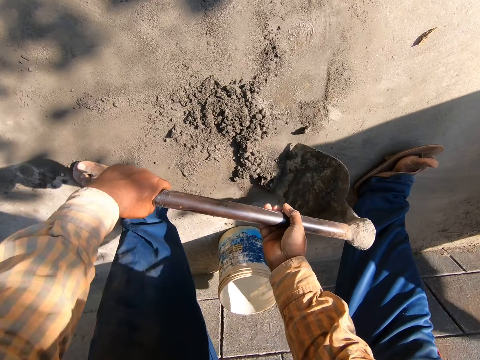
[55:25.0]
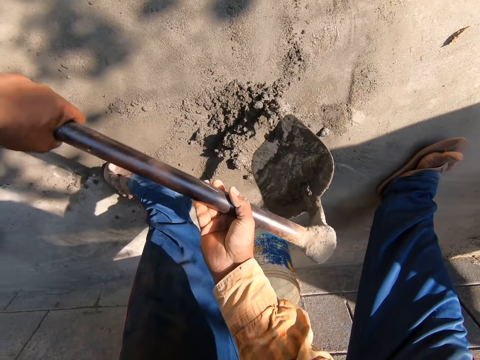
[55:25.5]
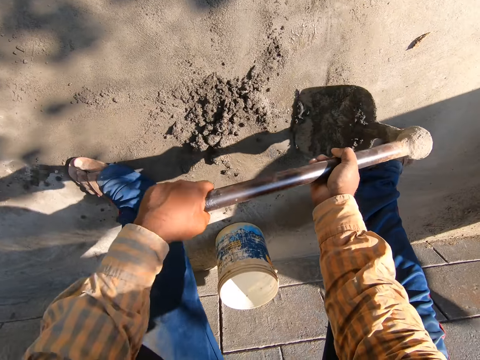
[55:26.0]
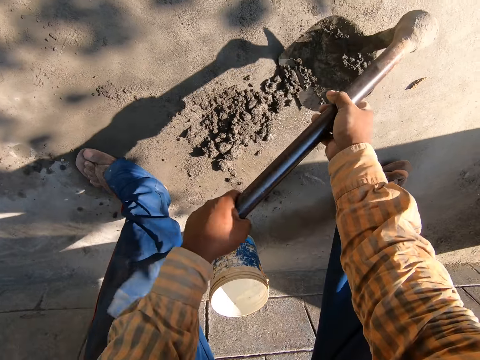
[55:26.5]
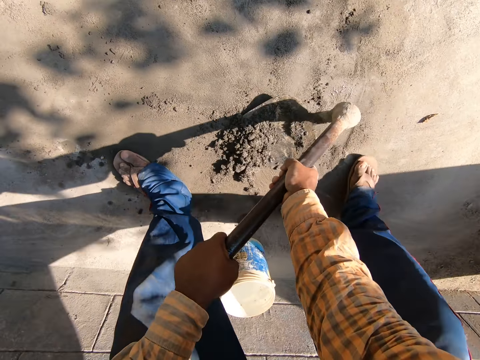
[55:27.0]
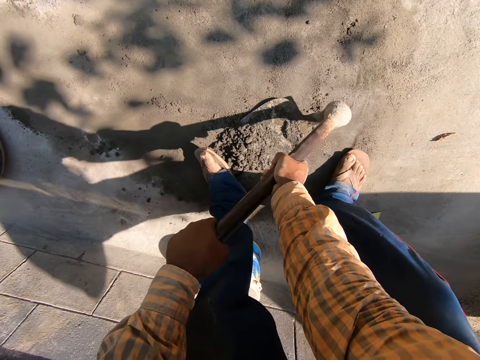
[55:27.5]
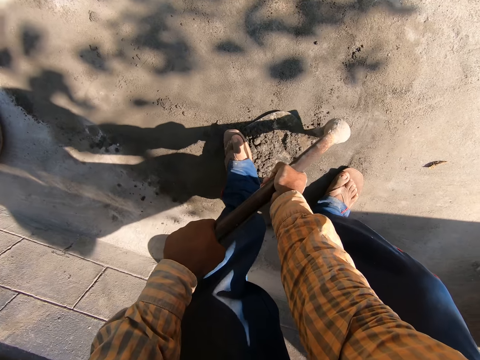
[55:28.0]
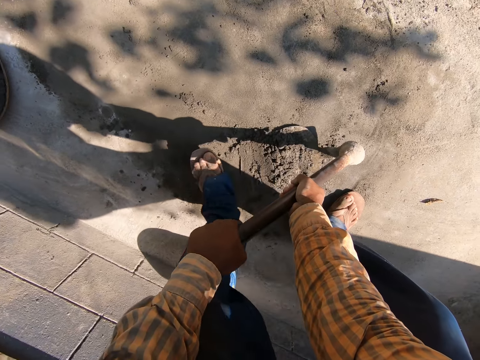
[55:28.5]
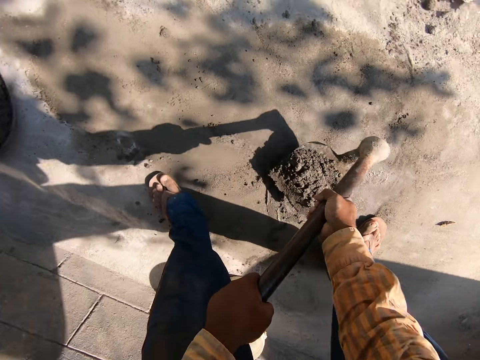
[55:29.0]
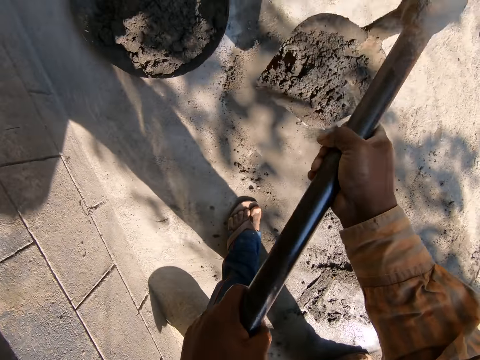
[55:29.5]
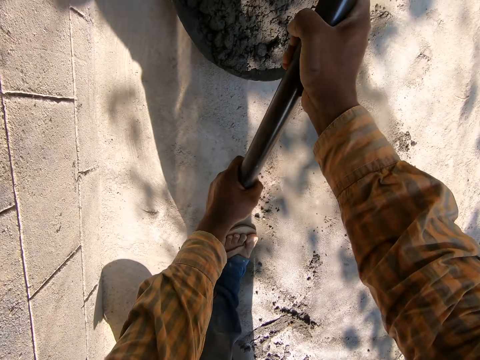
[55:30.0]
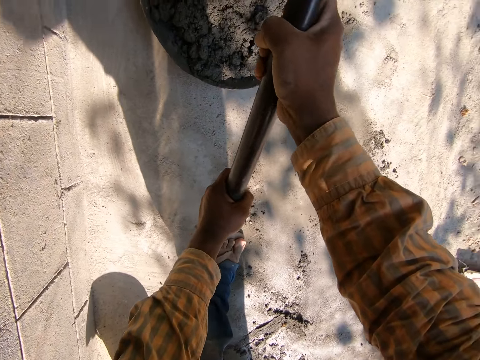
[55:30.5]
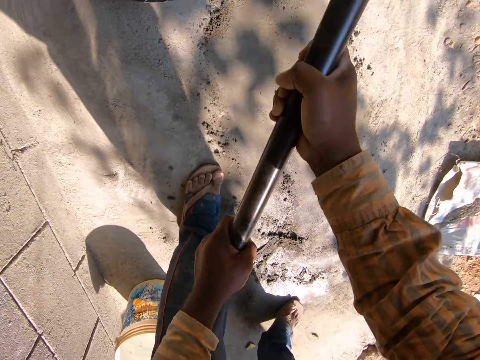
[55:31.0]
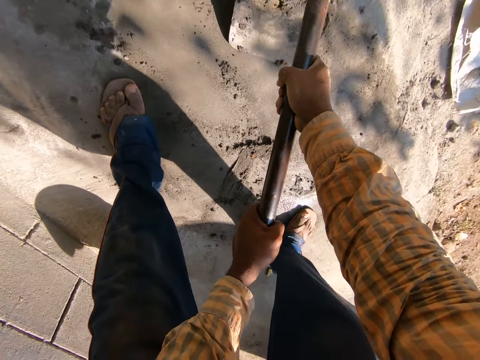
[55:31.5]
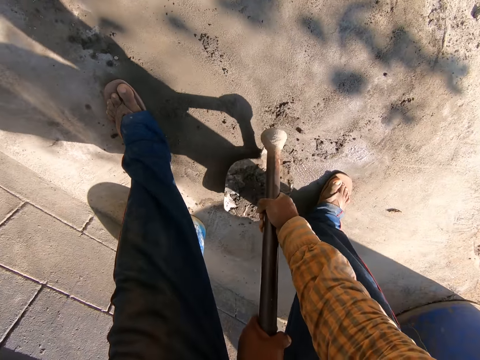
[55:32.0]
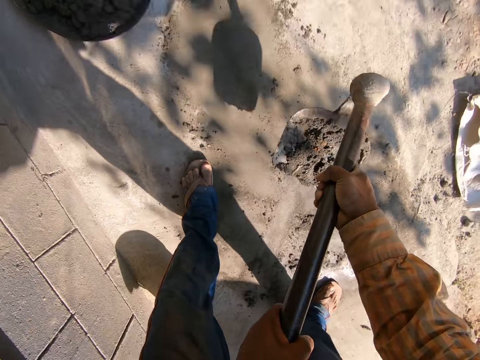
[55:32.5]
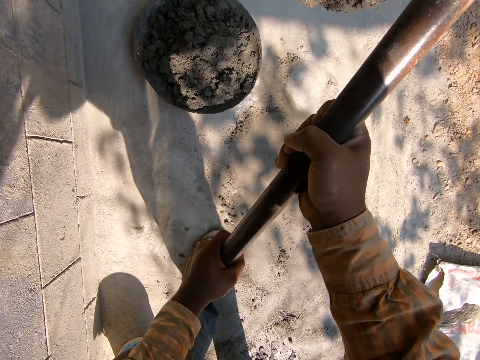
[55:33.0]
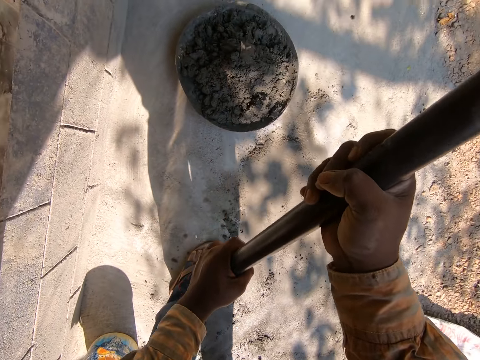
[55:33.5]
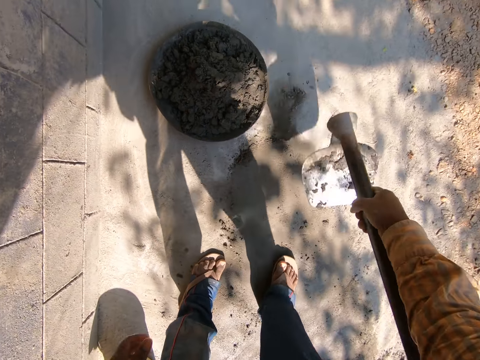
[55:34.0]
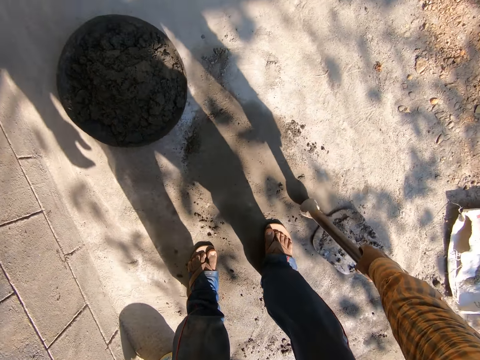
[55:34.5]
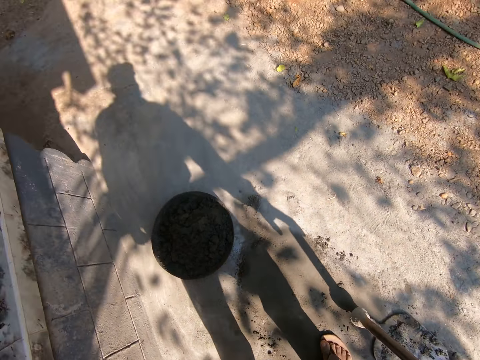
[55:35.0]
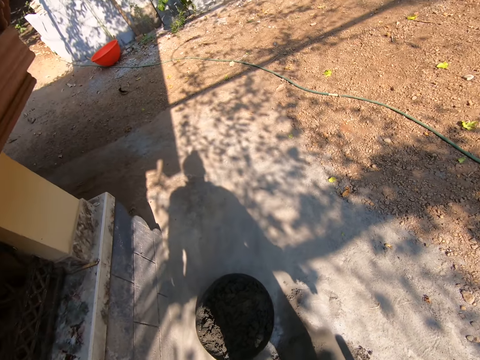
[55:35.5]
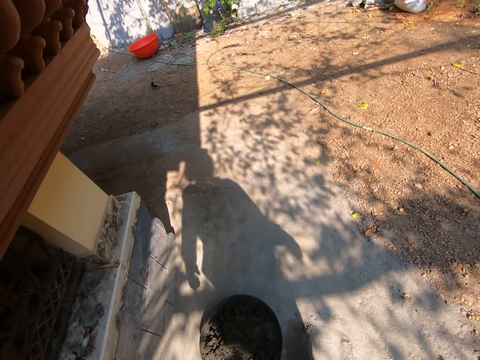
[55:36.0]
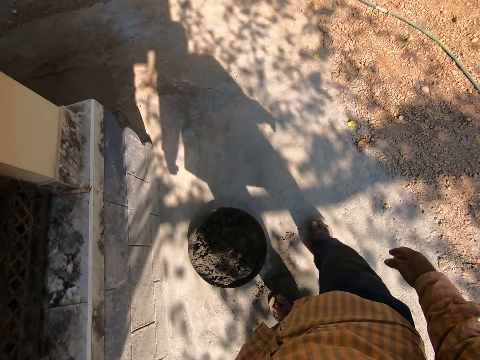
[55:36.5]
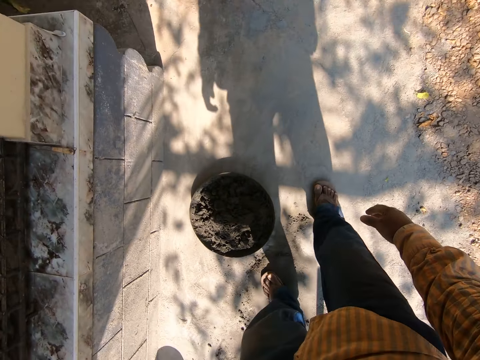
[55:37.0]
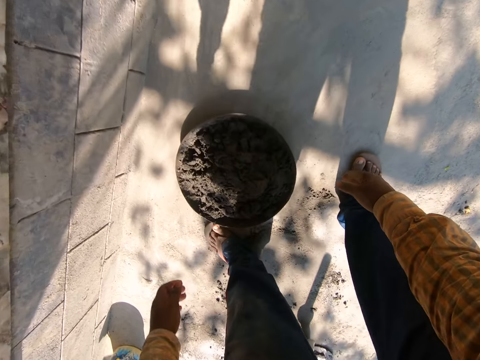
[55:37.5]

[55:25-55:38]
The camera wearer scoops mortar or soil on the hoe with his left leg. He pushes the soil with his leg. He pours the mortar in the pan on the floor with both hands. He scoops the mortar on the floor with the hoe in both hands. He pours the mortar in the pan on the floor with both hands. He drops the hoe on the floor with his right hand. He puts the soil on the ground. He looks around the compound.

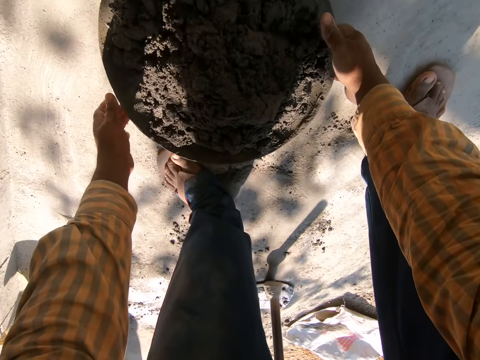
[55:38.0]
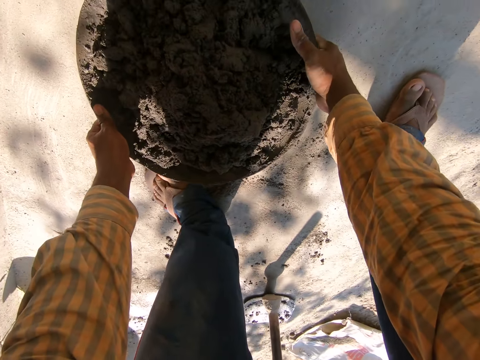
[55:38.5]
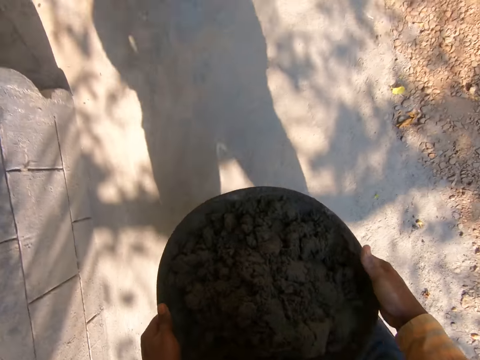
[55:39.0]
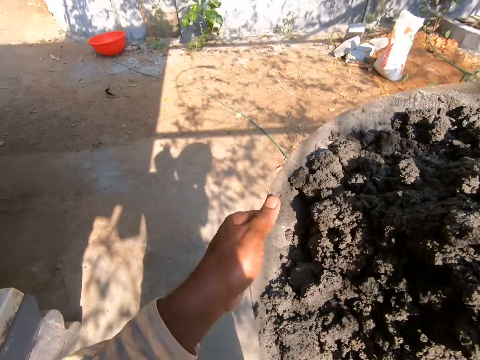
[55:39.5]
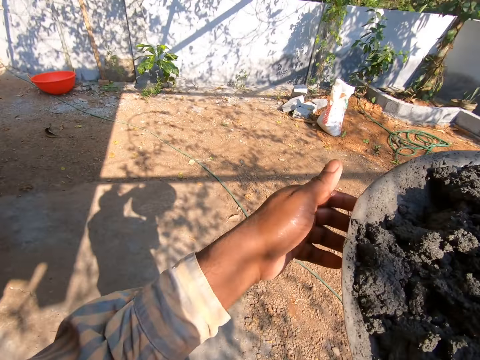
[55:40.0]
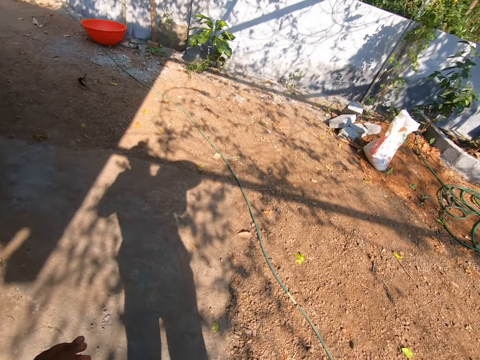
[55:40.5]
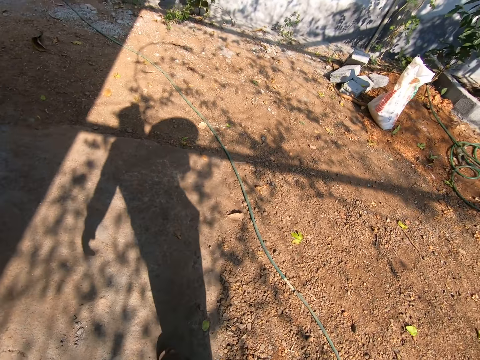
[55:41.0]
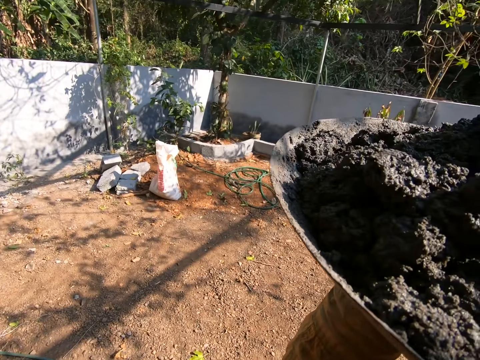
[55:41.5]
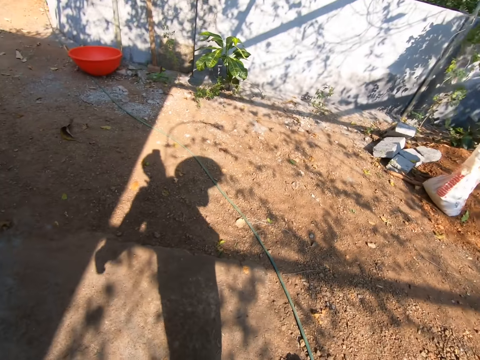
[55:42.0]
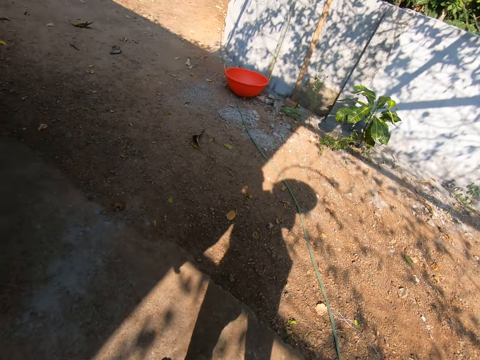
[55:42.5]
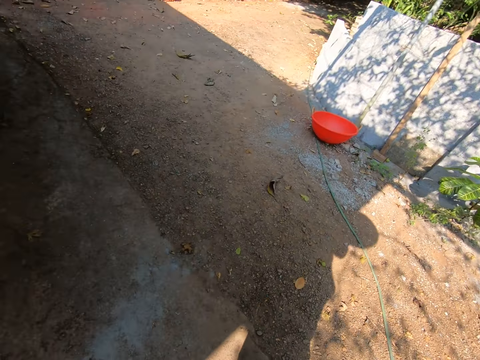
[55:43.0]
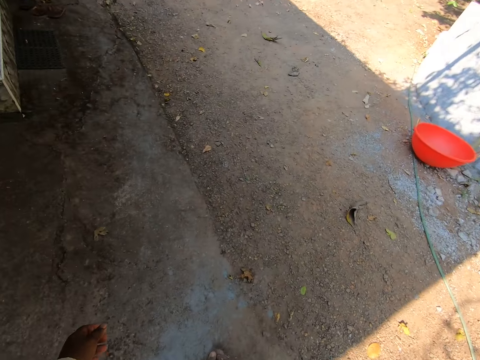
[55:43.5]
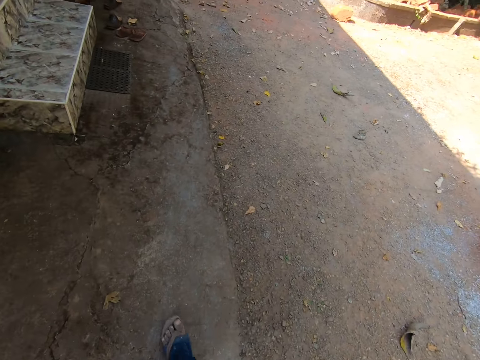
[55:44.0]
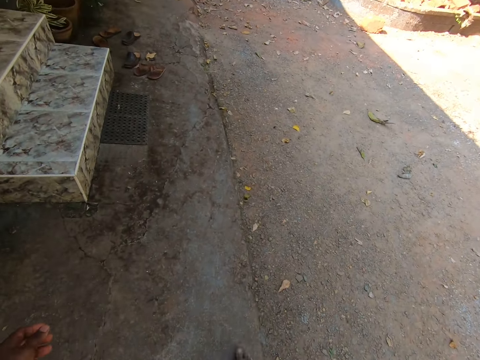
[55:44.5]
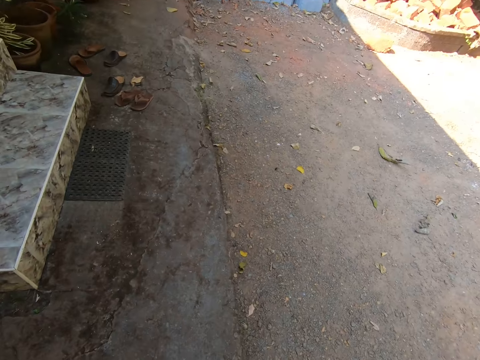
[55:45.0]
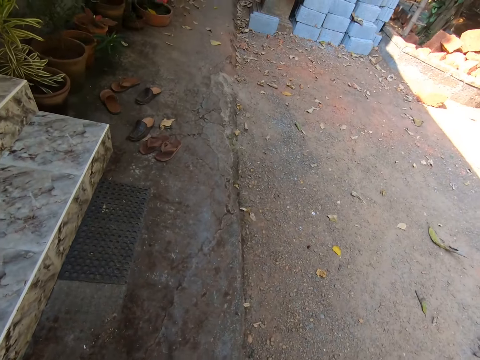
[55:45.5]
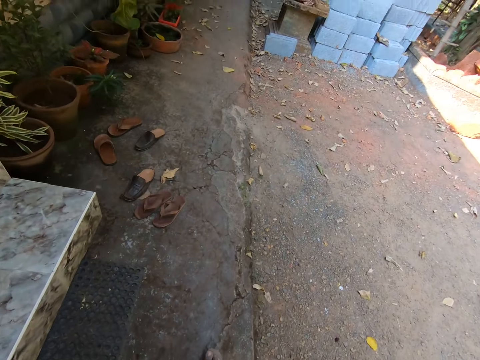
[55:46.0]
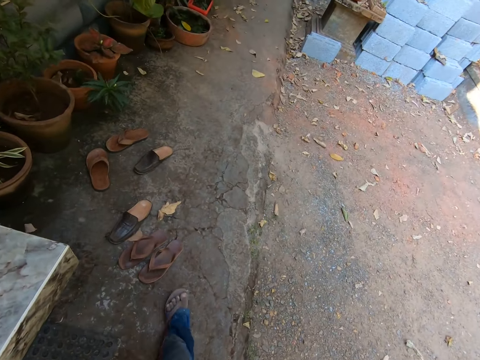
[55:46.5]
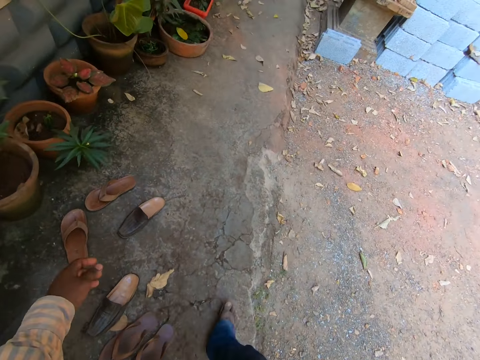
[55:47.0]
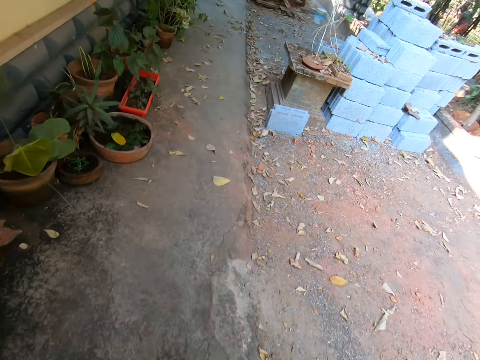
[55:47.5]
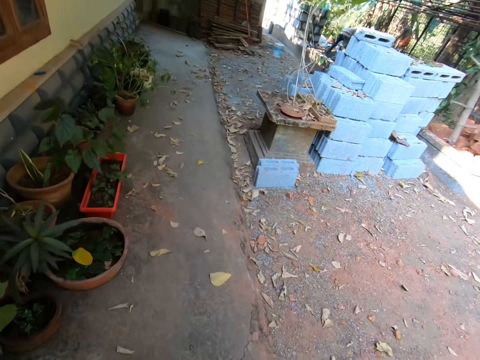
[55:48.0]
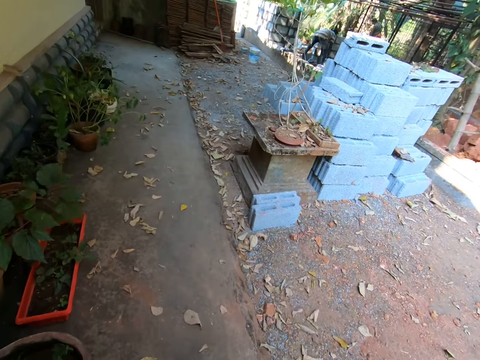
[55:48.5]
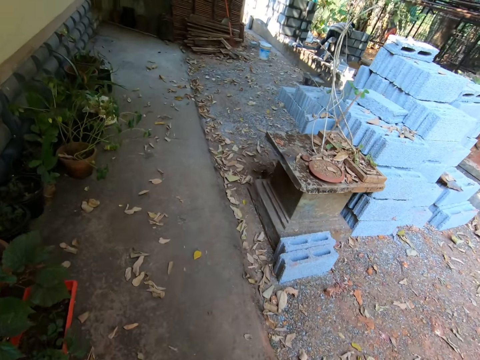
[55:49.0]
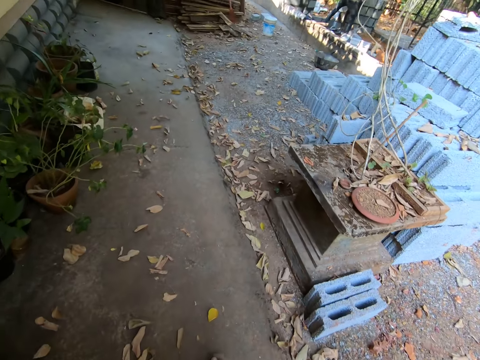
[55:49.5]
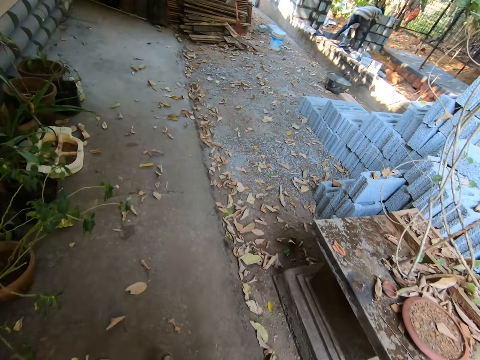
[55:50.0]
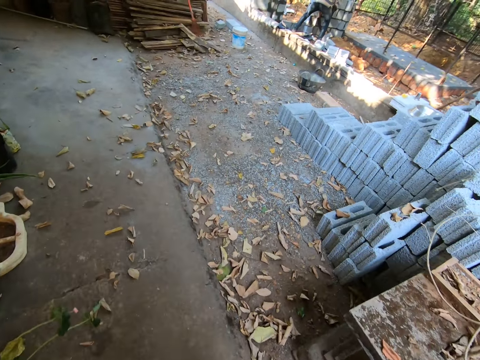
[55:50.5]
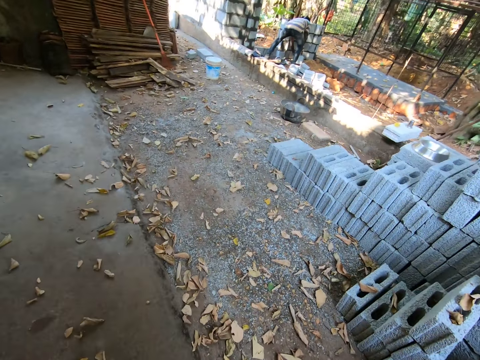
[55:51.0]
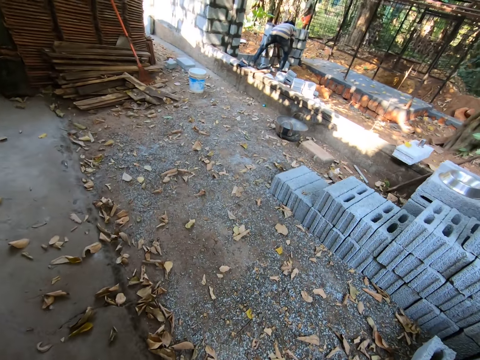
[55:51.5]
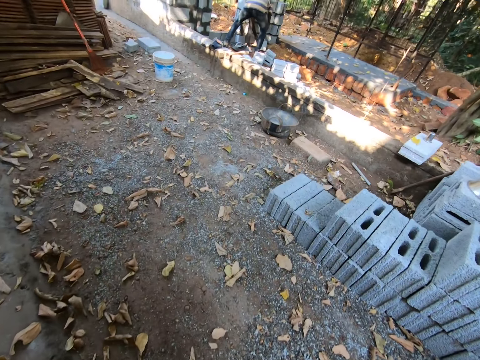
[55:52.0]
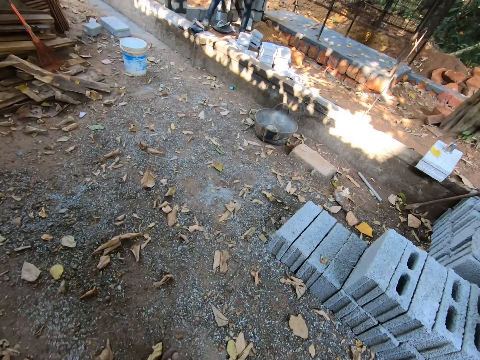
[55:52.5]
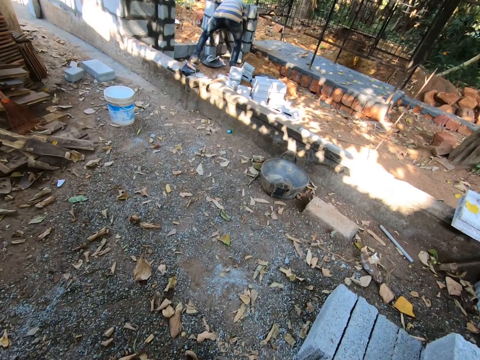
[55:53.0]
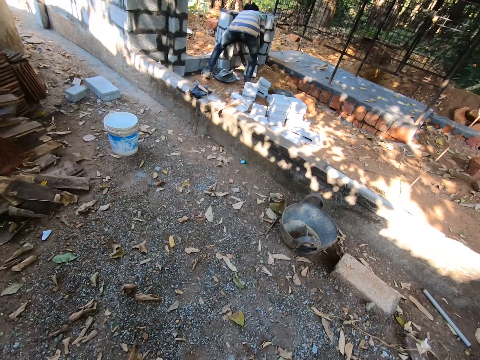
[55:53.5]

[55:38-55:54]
The camera wearer picks up the plate or pan with soil. They carry the pan on the floor with both hands. They walk towards a man on a side of a building. They walk around the compound.
